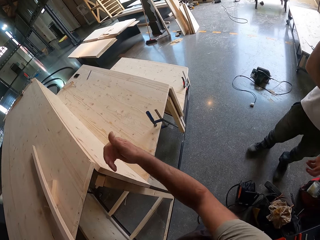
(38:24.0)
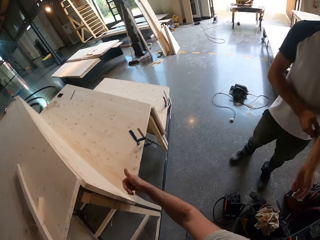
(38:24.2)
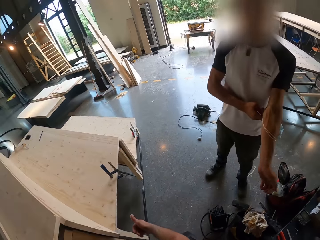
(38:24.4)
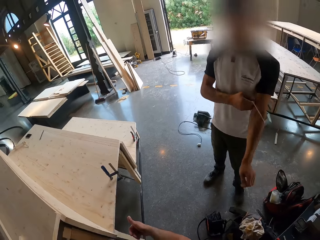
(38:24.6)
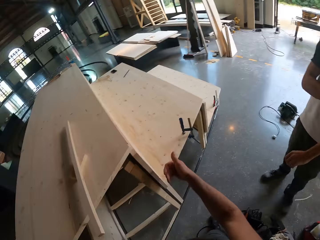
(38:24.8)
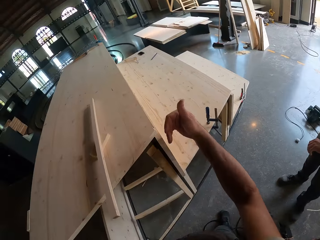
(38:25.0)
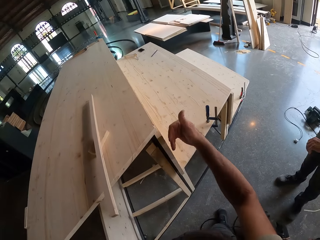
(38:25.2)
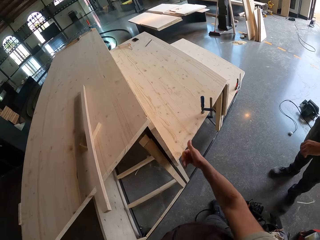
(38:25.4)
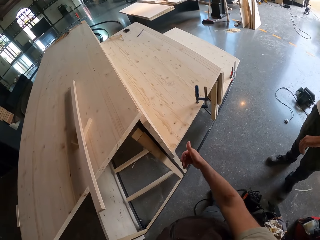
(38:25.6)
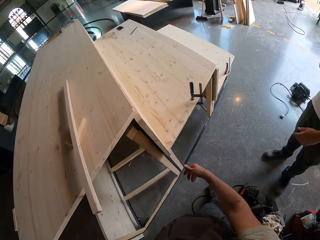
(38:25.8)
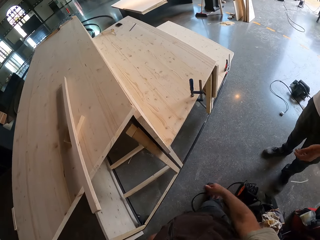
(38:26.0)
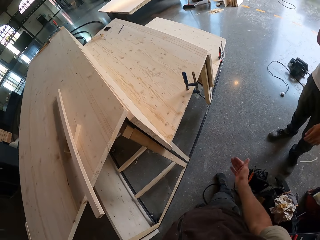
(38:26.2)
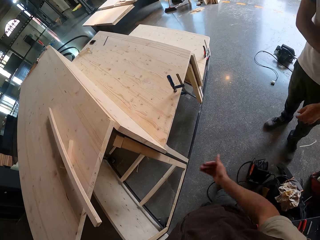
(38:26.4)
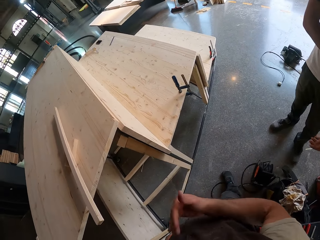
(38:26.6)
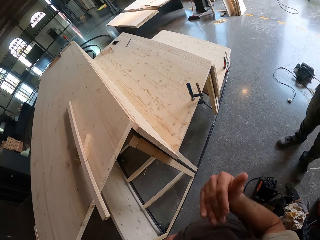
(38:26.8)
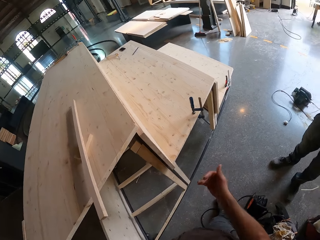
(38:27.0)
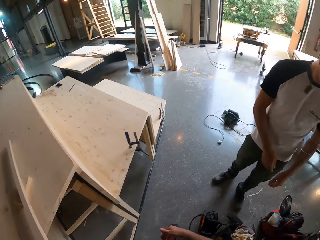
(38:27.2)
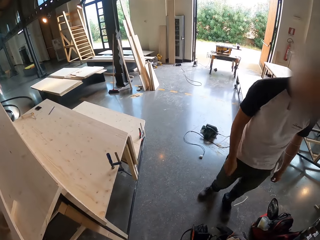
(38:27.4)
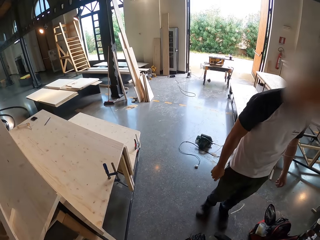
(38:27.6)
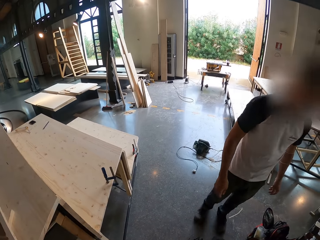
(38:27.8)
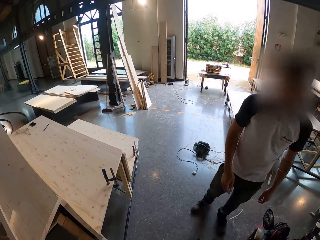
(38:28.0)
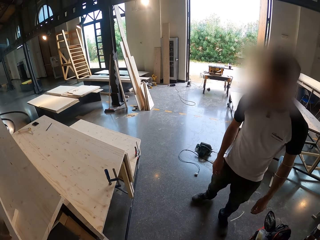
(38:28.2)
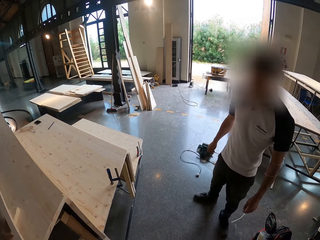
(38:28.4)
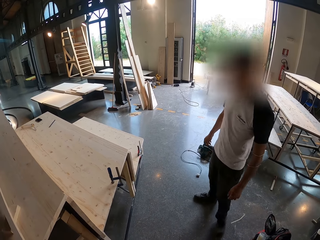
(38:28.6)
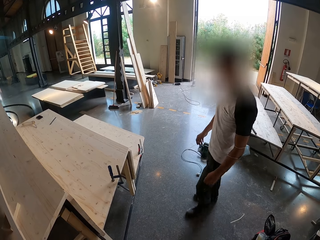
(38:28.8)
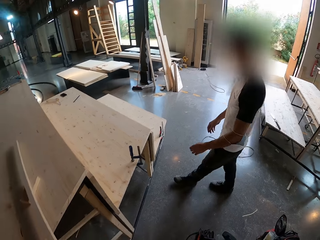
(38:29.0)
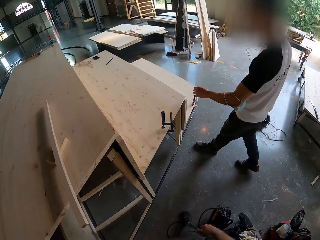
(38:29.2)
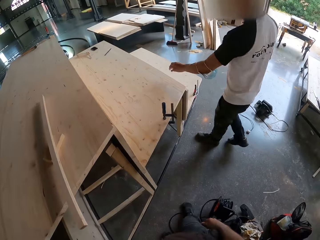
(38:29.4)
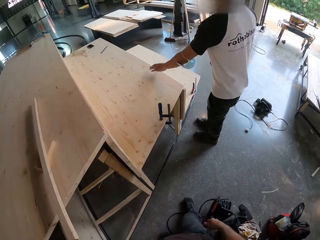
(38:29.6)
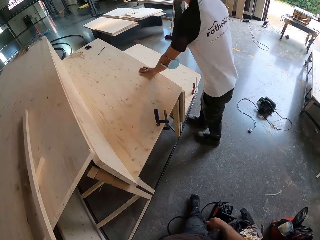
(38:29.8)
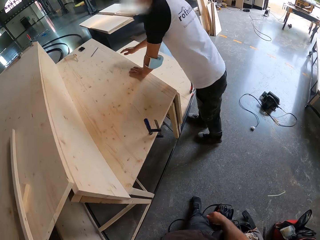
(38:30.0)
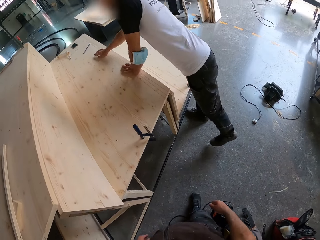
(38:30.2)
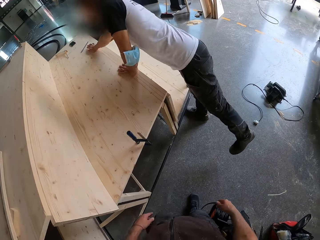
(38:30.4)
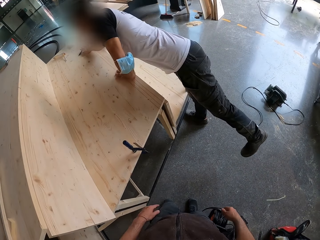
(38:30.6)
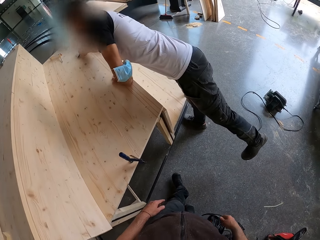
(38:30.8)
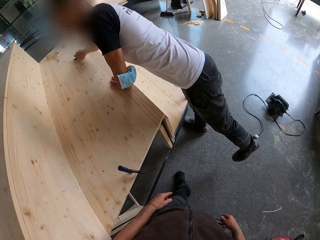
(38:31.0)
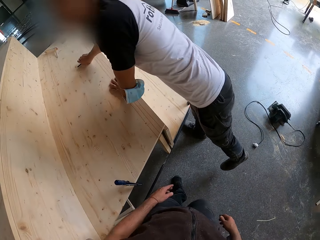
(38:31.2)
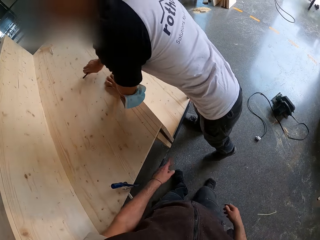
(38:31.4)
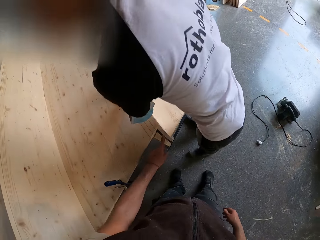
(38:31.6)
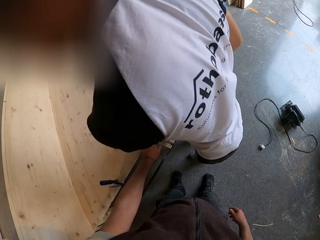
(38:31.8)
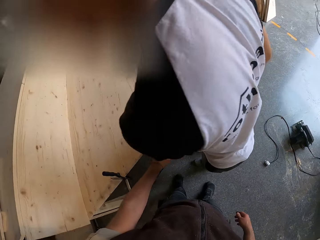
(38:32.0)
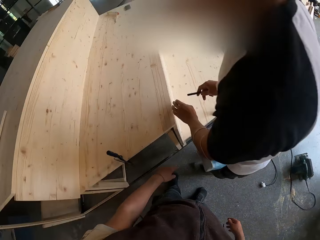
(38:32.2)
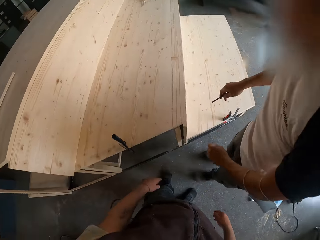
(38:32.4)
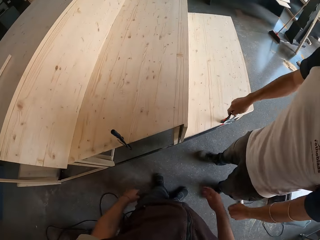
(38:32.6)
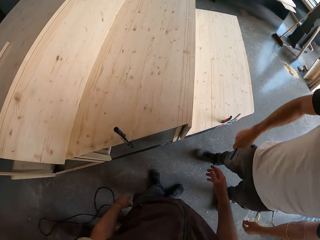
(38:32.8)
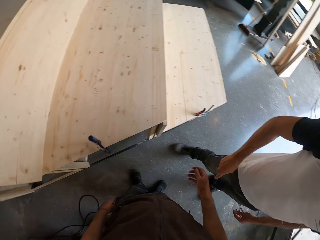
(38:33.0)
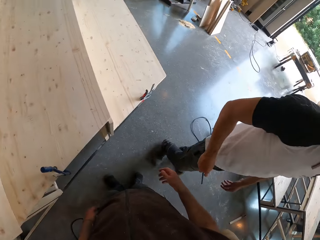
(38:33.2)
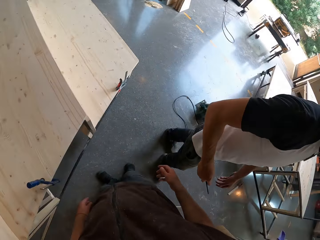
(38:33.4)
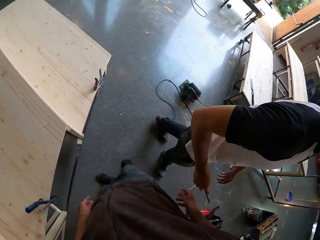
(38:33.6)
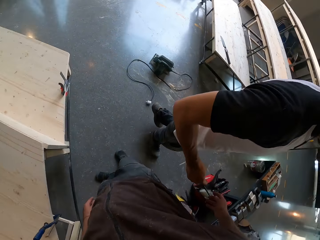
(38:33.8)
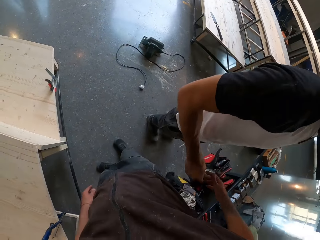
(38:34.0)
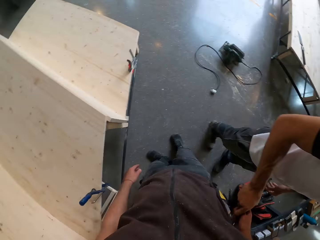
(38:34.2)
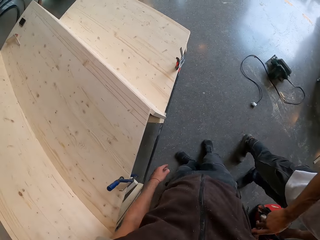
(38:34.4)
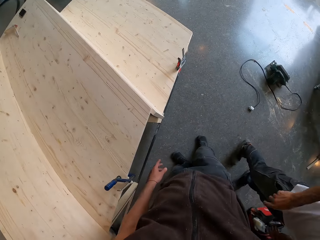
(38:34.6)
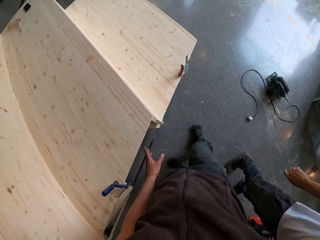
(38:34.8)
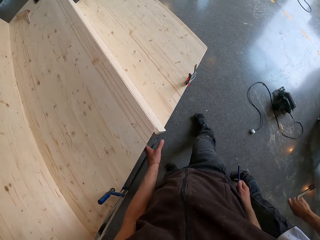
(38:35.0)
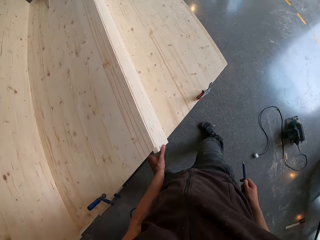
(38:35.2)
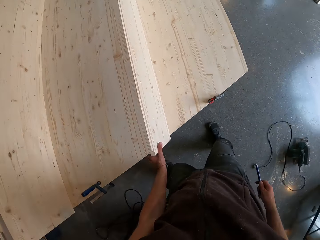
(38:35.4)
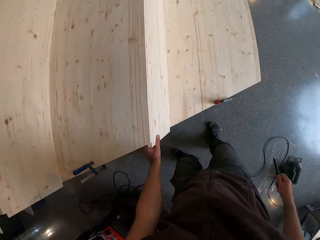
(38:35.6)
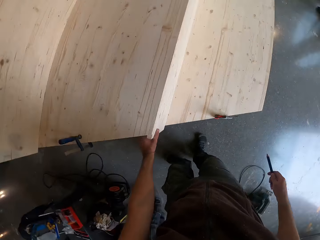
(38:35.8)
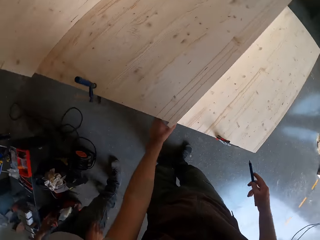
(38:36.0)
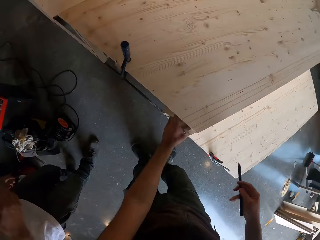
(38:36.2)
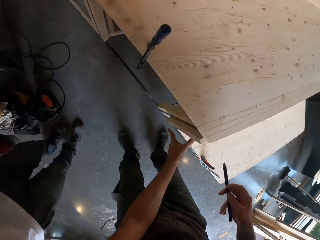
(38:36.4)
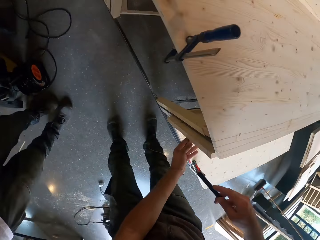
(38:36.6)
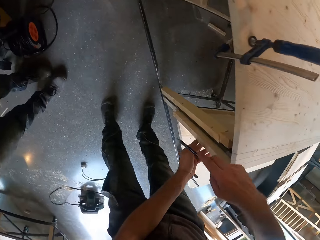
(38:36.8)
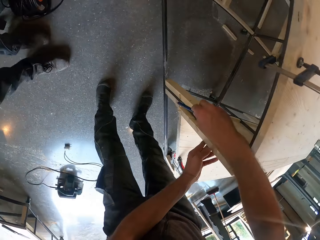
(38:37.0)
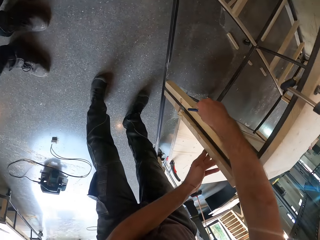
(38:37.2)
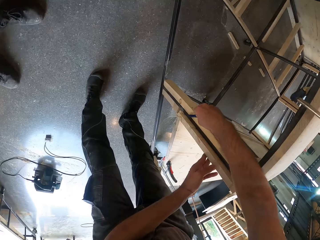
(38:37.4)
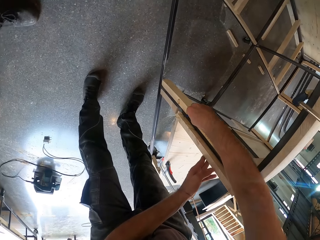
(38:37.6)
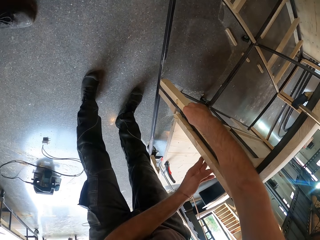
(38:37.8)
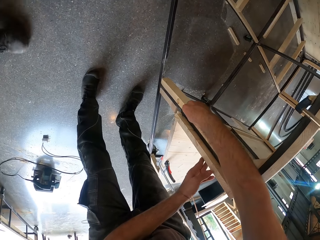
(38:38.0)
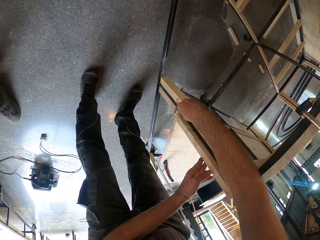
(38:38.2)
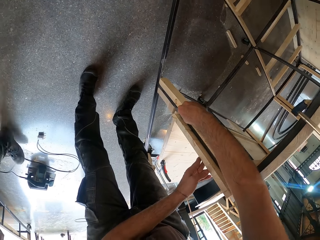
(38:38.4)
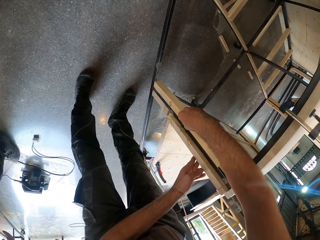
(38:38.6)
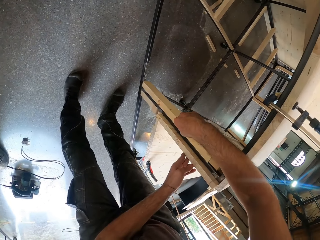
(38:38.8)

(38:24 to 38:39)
The camera wearer raises his right hand thumb. A man raises something in his left hand with his right hand. He places his left hand on the lower plank on the frame structure and walks towards the bench. He picks up a marking pen from the lower plank on the frame structure with his right hand. The camera wearer collects the marking pen from the man with his right hand. He places his left hand on a plank on the frame structure. He marks down the plank extension on the frame structure with the marking pen in his right hand.

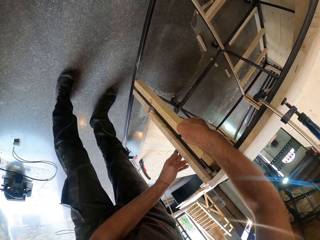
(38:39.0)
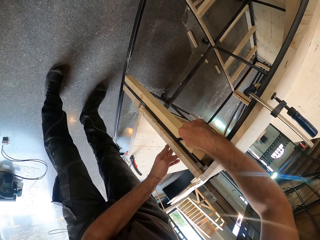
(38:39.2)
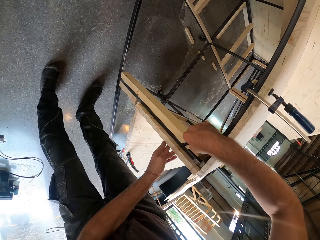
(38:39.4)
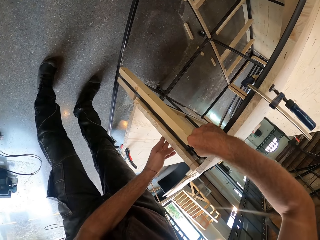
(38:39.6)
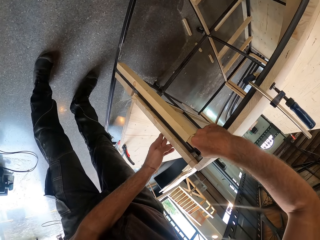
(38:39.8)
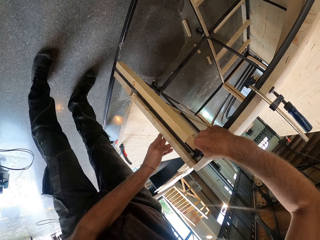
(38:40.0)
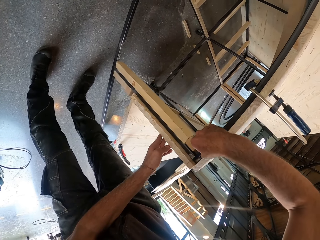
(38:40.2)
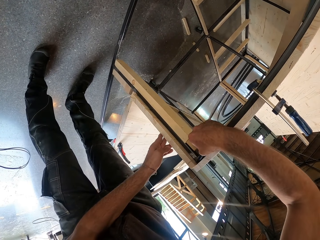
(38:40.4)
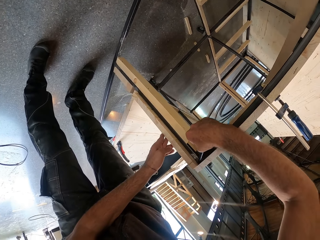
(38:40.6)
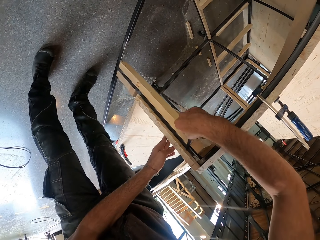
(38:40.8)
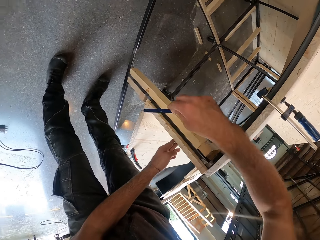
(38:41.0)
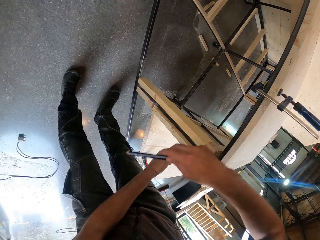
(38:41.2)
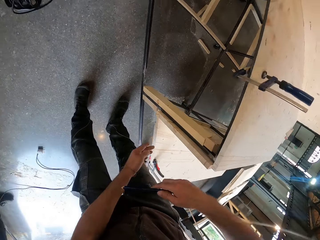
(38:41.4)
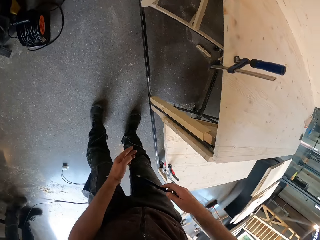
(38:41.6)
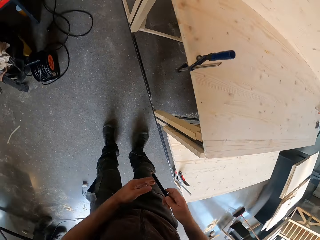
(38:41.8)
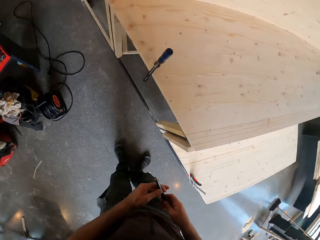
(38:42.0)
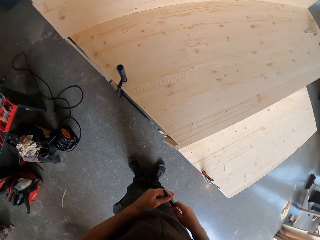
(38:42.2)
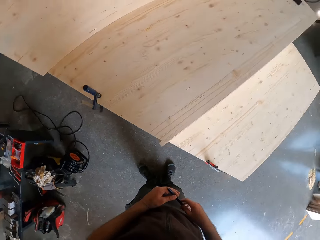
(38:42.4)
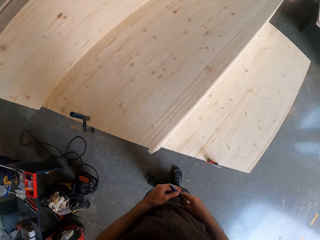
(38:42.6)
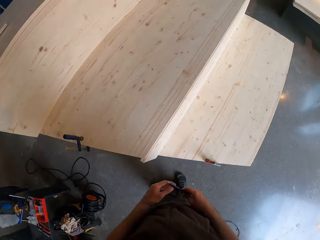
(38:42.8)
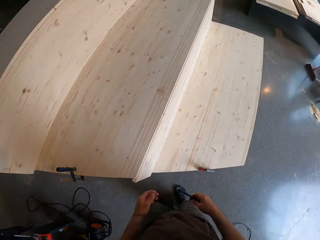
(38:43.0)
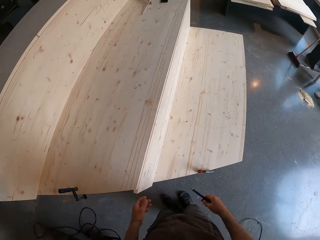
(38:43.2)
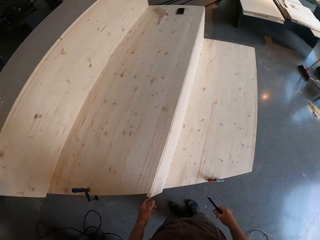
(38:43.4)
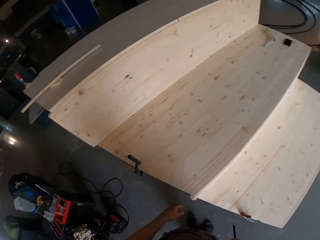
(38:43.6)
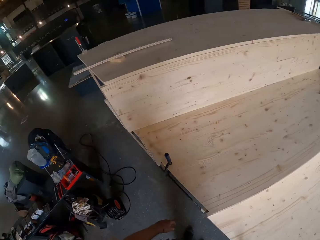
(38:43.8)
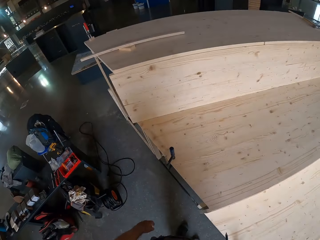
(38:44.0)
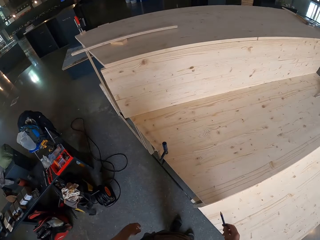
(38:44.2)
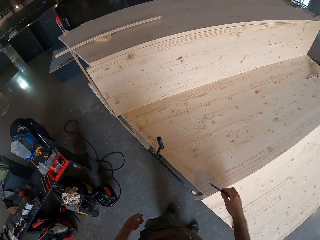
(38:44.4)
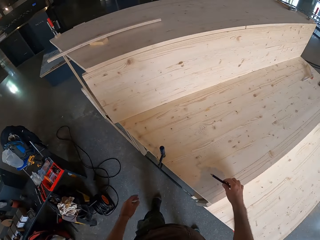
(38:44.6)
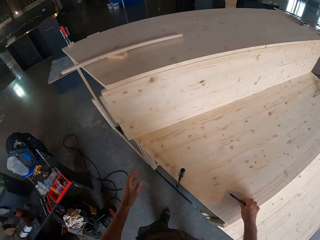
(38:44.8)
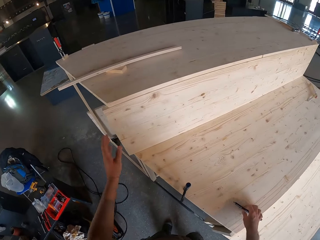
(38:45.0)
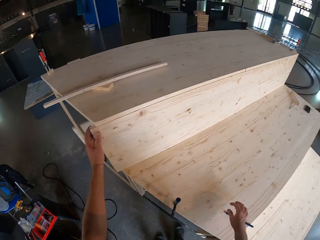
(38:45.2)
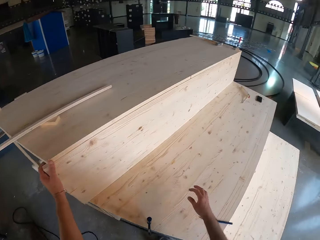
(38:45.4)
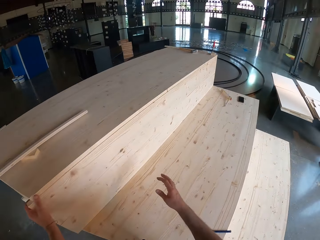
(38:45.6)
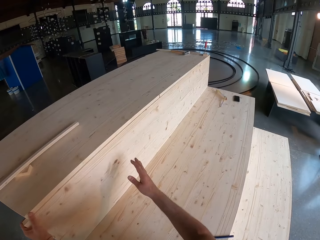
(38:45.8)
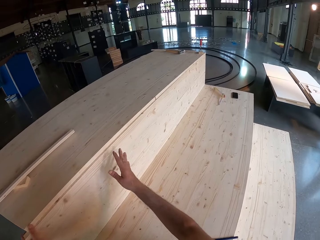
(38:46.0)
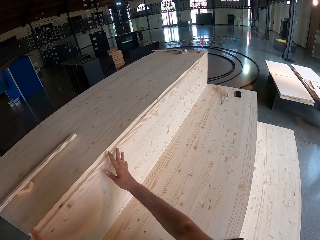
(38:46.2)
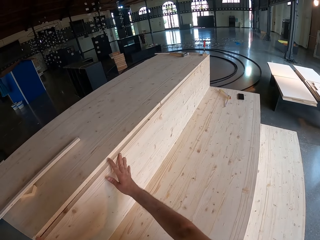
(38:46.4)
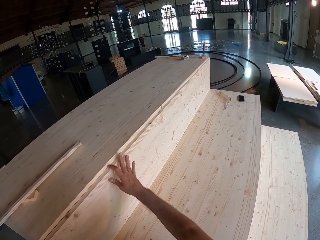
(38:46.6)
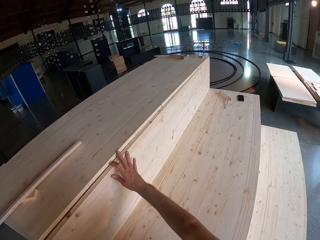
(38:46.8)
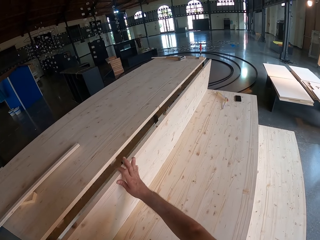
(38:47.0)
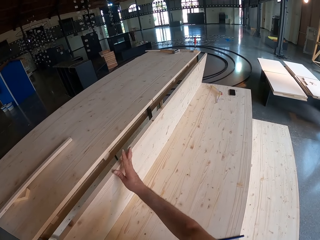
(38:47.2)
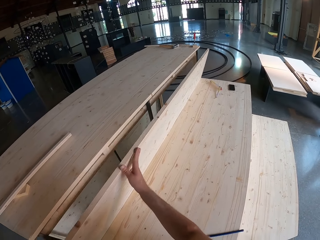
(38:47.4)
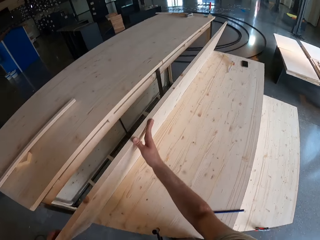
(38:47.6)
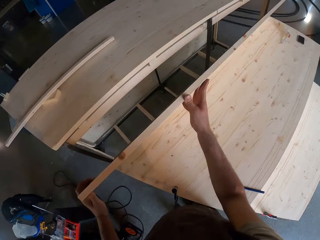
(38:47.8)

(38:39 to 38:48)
The camera wearer removes his left hand from the wood. He holds the marking pen with his hands. He holds the wood with both hands. He removes his left hand from the marking pen. He drops the marking pen in his right hand on the lower plank on the frame structure. He opens the middle plank on the frame structure with his hands. He holds the wood with both hands.
